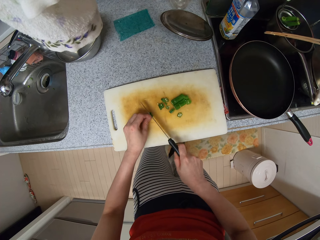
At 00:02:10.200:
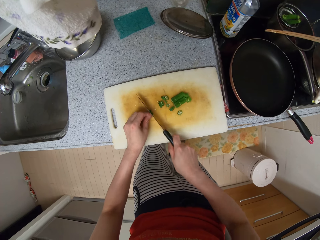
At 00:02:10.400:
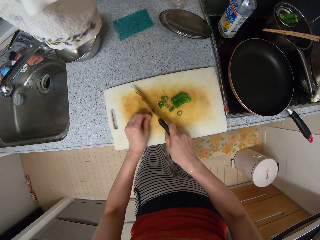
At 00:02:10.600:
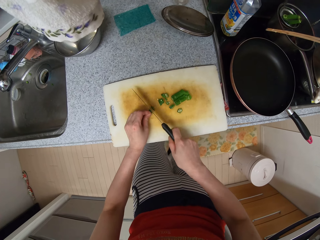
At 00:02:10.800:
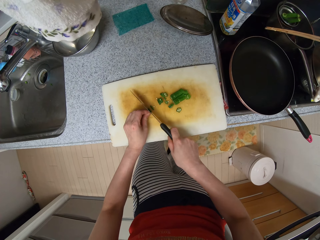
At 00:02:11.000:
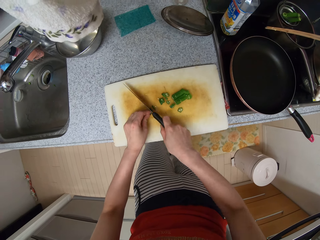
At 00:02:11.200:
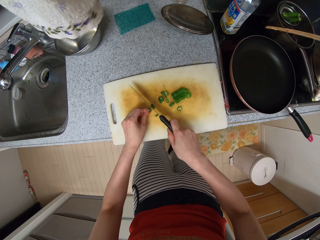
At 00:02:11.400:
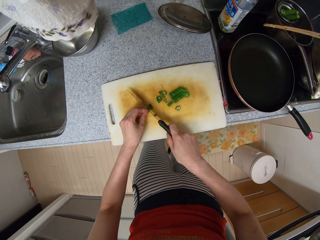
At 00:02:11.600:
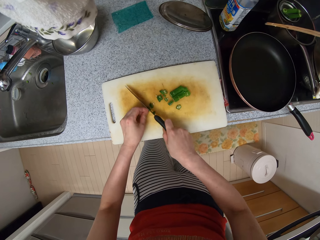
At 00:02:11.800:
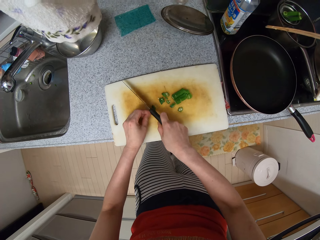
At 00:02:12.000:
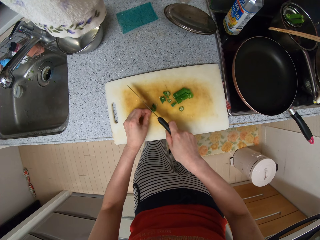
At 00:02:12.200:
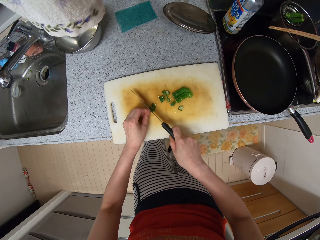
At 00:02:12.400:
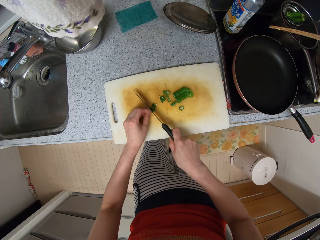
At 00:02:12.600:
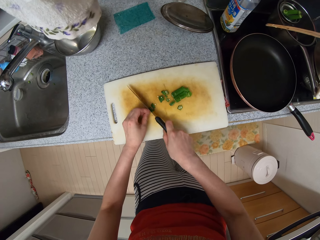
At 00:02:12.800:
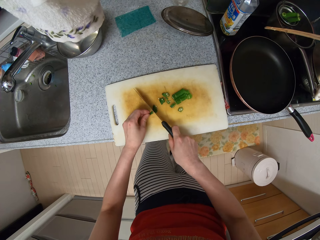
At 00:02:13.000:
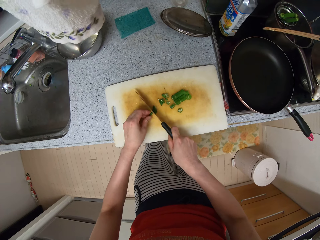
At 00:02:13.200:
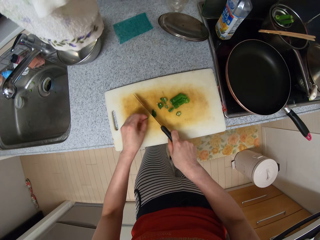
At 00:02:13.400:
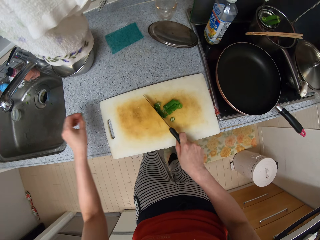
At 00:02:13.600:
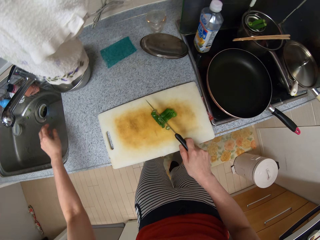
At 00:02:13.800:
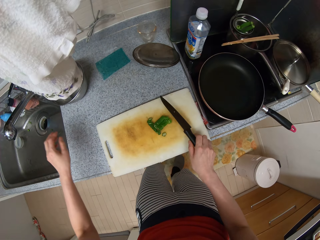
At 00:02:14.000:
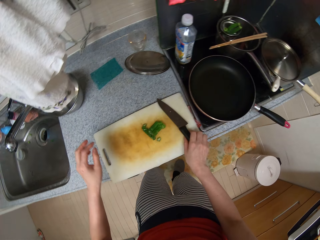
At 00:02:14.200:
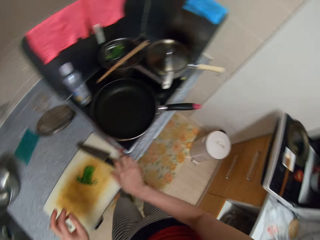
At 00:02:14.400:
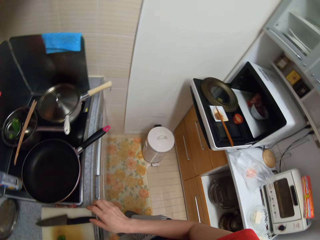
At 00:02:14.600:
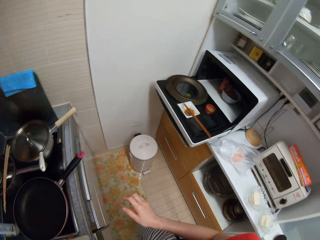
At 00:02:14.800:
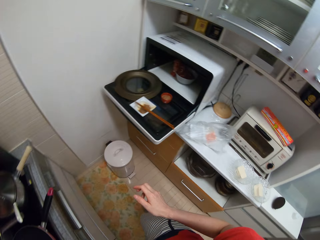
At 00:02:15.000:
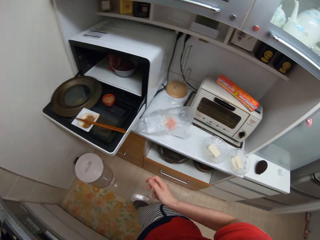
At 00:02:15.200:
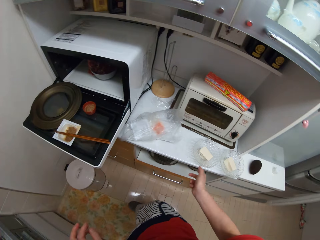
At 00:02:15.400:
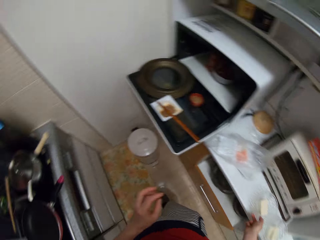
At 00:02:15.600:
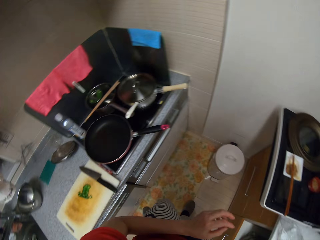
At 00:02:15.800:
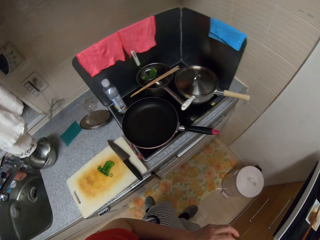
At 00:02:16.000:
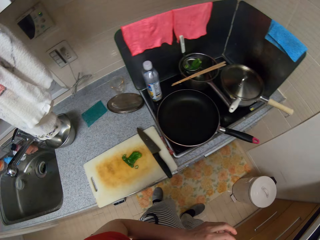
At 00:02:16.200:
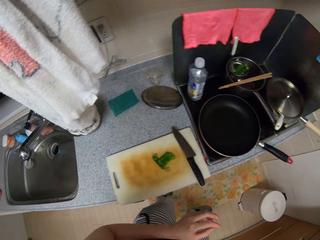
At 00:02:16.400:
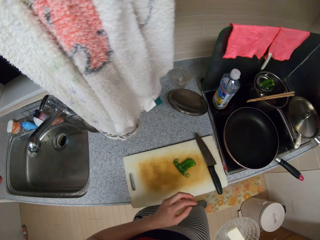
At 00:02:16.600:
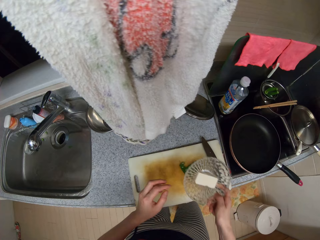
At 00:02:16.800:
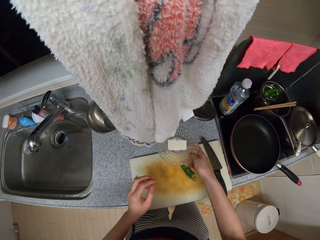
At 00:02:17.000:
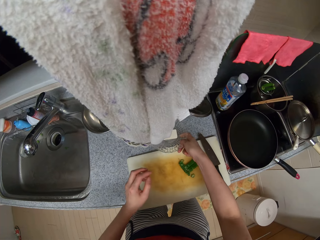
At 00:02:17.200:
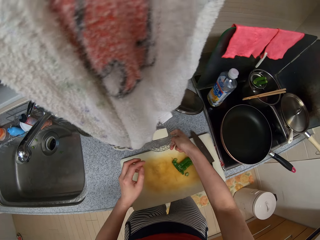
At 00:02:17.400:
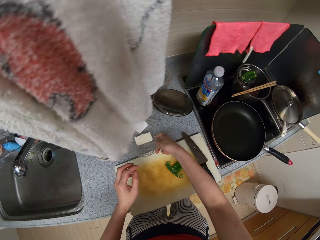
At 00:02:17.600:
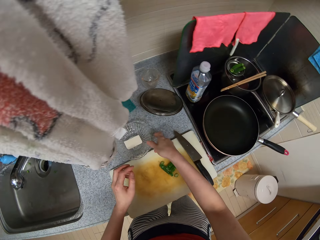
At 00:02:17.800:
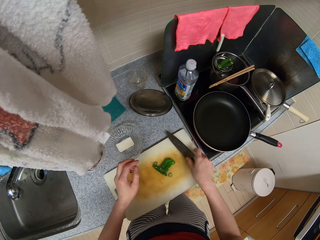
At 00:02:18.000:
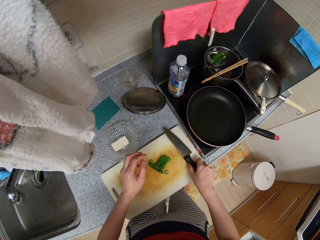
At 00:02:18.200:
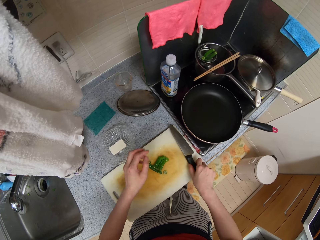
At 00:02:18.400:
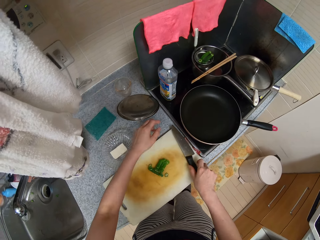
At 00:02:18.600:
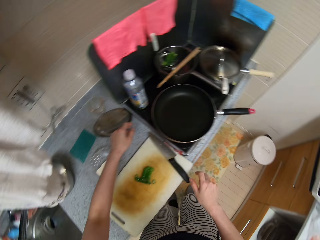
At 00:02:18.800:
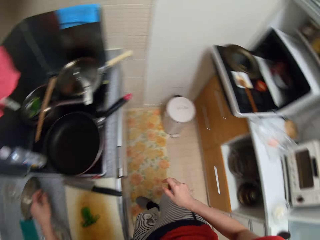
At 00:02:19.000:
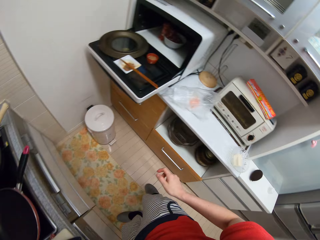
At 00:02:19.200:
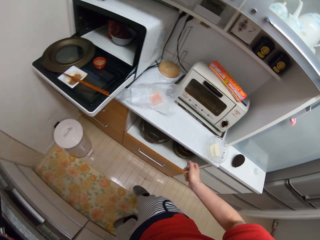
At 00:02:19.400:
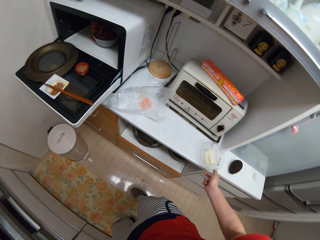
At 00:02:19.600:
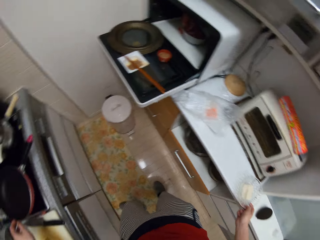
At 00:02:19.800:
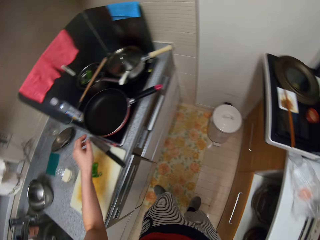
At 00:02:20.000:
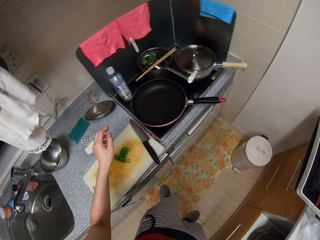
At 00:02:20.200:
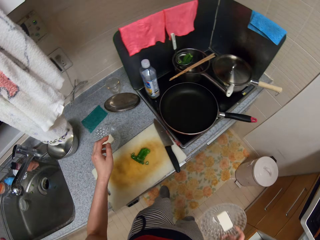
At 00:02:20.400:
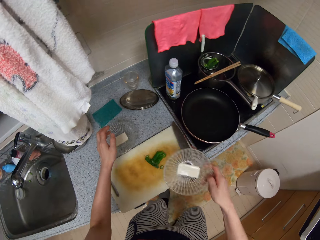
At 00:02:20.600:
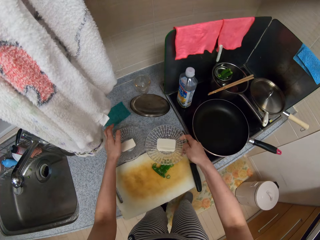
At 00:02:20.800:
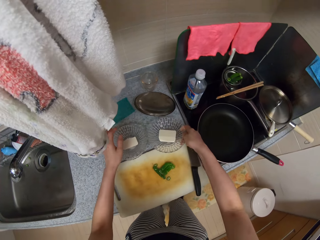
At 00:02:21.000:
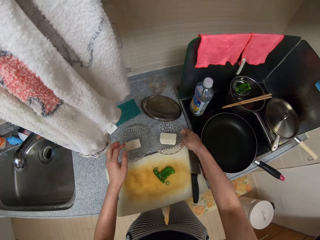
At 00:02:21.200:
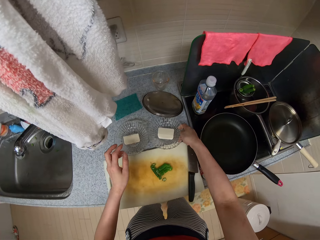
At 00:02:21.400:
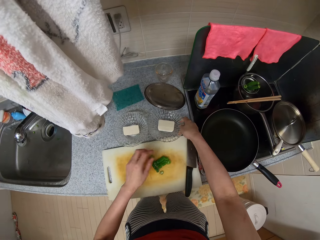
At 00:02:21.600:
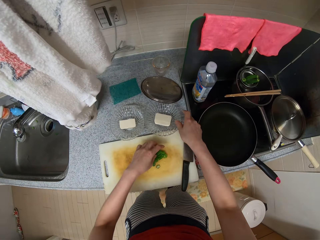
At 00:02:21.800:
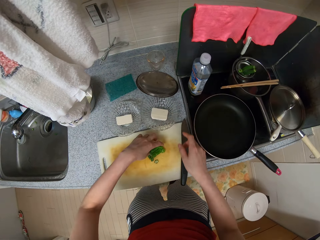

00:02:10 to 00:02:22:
The camera wearer throws the head of the okra into the kitchen sink. She moves cut pieces of the okras on the chopping board with the knife. She drops the knife on the chopping board. She picks up a serveware from the slab behind her. She drops the serveware on the kitchen slab. She touches the knife on the chopping board with her right hand. She touches the cover of the stainless bowl with her left hand. She picks up another serveware from the slab behind her. She drops the serveware on the kitchen slab.

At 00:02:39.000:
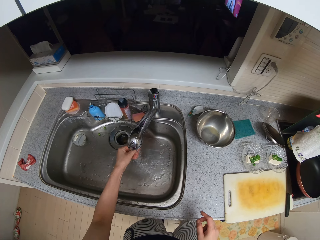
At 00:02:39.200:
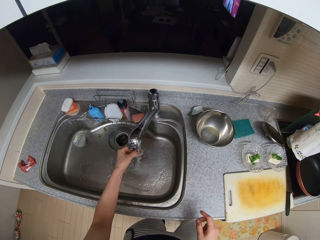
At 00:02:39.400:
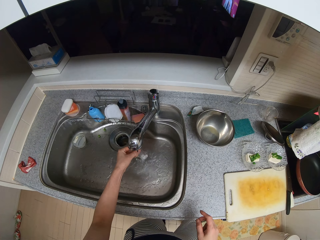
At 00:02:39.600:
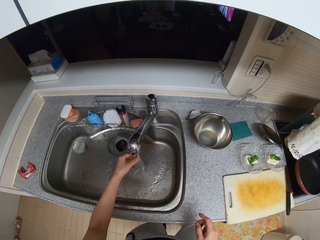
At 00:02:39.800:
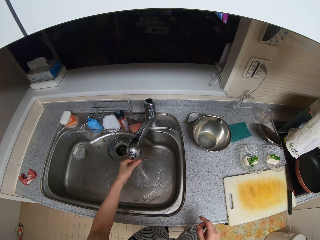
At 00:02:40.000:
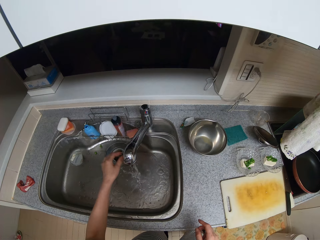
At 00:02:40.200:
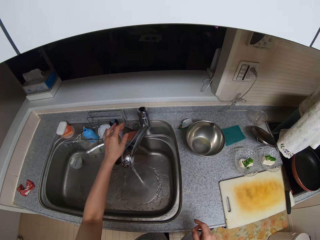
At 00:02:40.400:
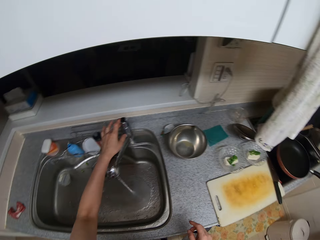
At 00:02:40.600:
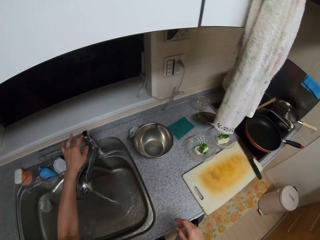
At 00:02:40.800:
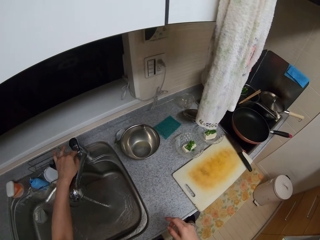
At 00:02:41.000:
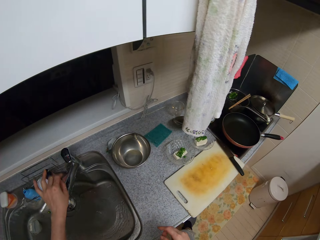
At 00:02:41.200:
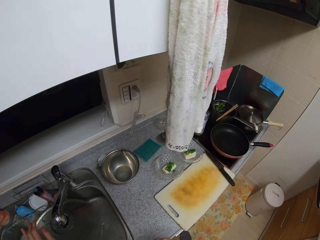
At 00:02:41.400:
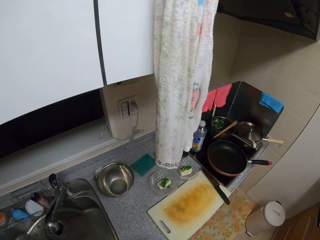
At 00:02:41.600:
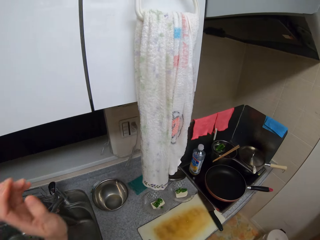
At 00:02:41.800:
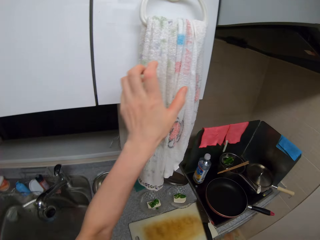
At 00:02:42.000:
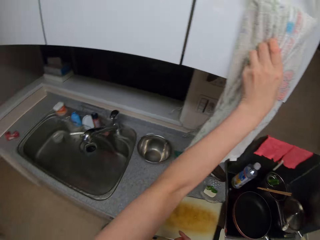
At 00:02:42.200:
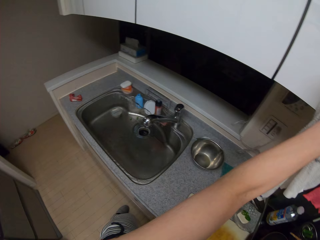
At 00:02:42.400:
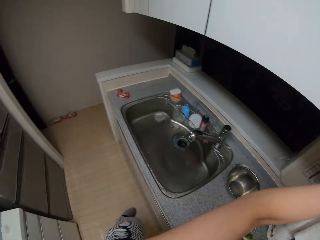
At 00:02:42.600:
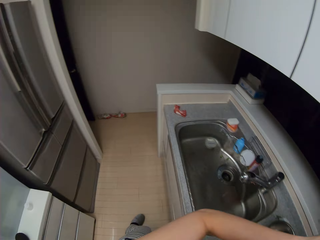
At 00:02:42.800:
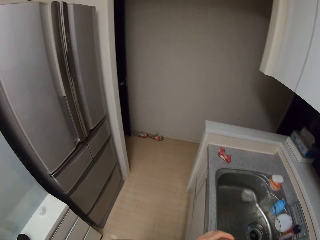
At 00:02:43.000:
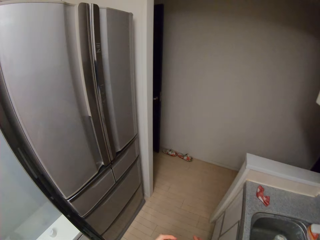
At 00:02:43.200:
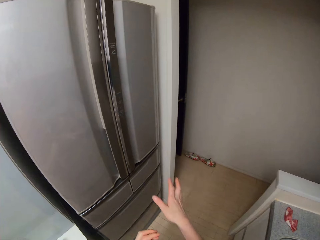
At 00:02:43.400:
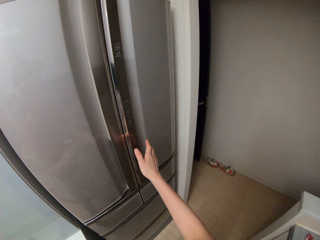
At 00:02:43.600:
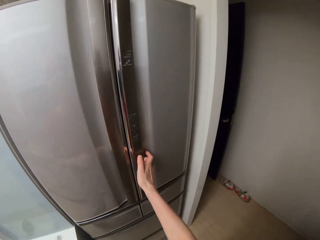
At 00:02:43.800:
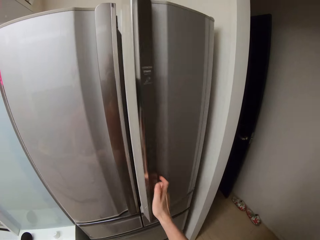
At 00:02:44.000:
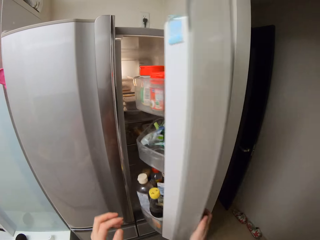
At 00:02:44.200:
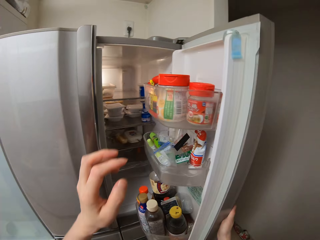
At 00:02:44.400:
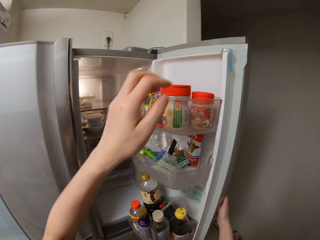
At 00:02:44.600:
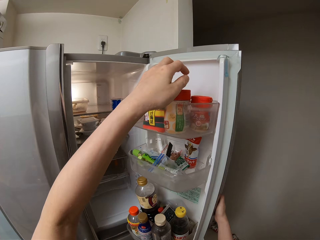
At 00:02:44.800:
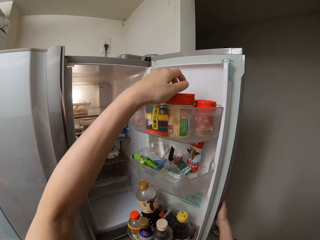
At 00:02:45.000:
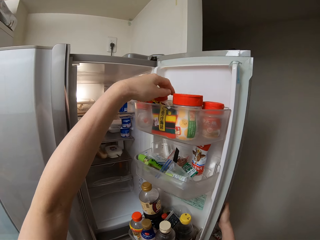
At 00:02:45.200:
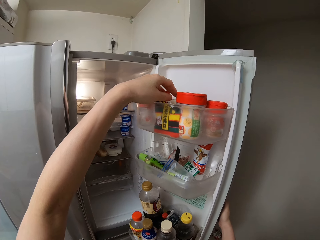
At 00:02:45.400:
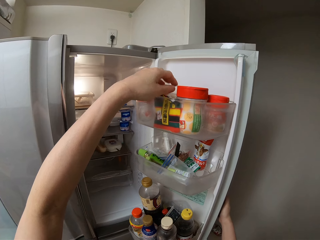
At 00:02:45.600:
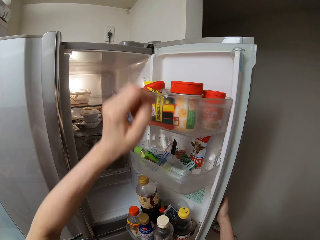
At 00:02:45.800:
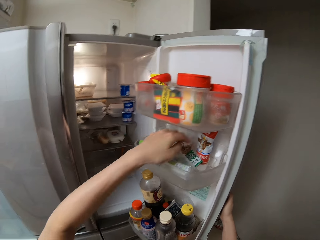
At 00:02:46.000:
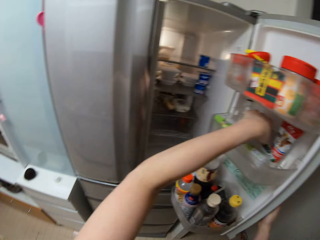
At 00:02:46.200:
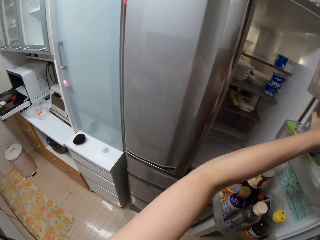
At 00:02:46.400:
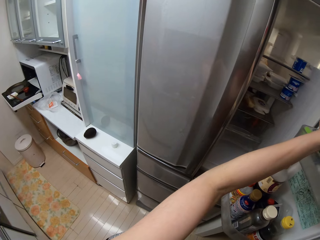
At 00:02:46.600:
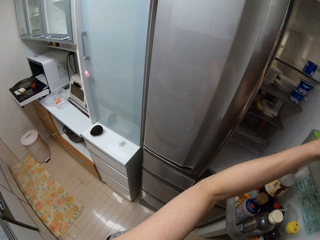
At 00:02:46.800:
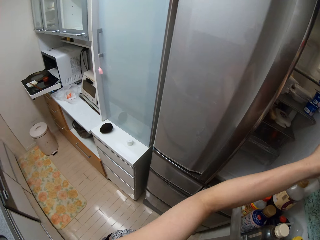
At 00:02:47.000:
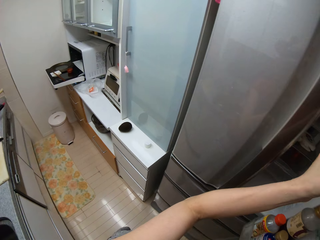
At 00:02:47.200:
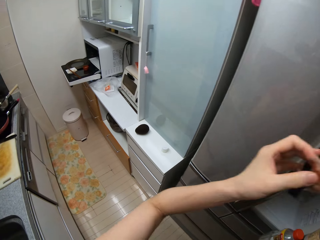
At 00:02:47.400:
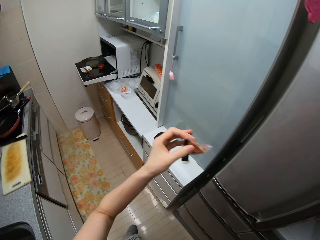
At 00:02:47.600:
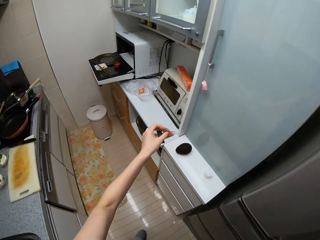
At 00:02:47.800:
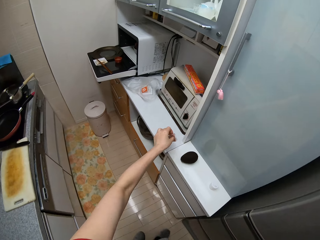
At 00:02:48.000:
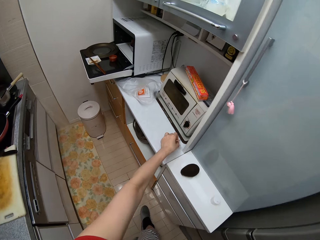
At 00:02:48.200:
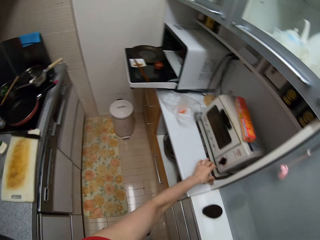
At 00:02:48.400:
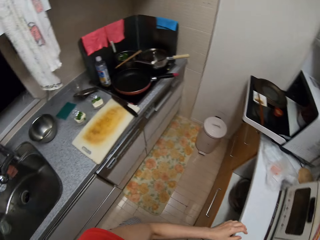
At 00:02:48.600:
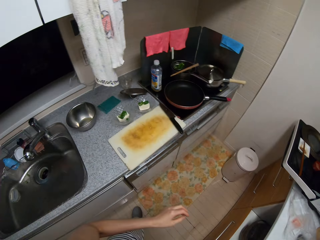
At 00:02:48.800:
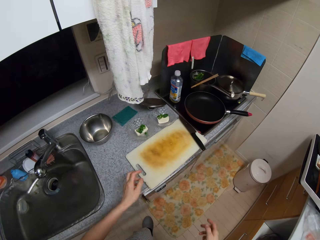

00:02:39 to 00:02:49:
The camera wearer turns off the tap with her left hand. She dries her left hand with the hand towel. She touches the towel. She opens a refrigerator with her right hand. She touches a container in the refrigerator with her left hand. She takes a packed sauce from the refrigerator with her left hand. She drops the packed sauce on the slab.
